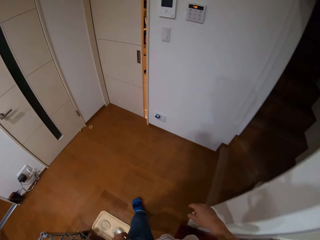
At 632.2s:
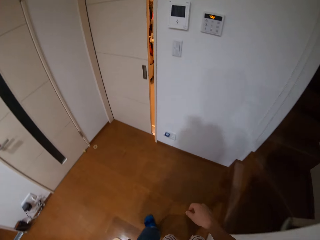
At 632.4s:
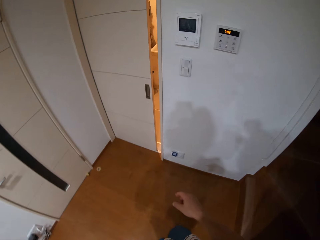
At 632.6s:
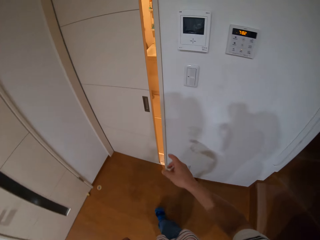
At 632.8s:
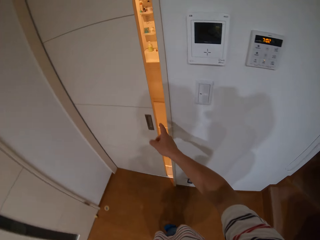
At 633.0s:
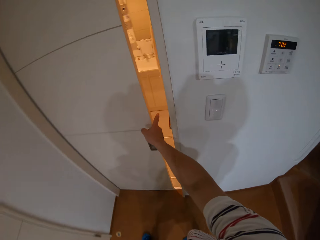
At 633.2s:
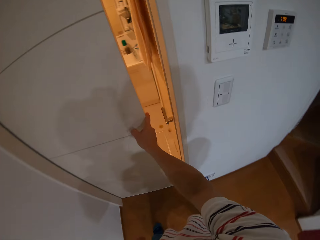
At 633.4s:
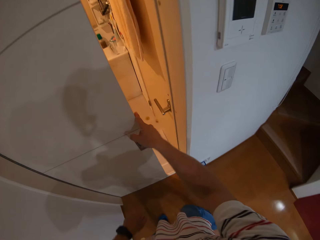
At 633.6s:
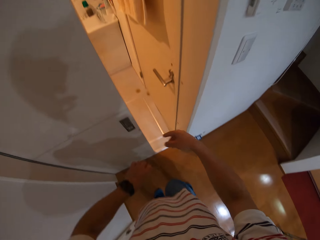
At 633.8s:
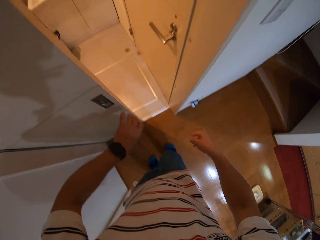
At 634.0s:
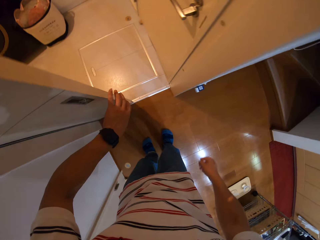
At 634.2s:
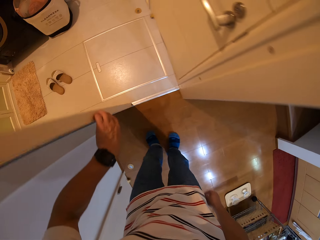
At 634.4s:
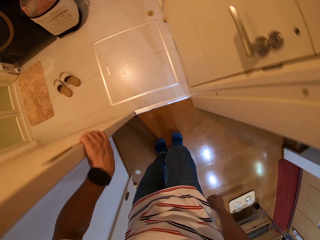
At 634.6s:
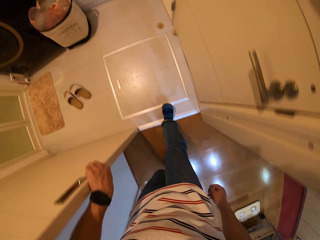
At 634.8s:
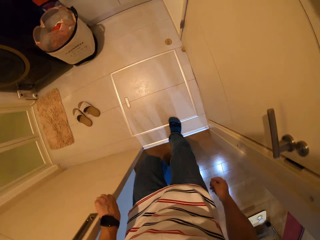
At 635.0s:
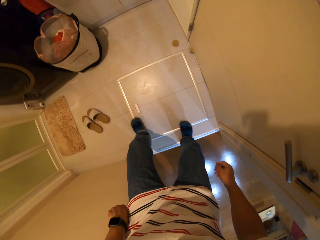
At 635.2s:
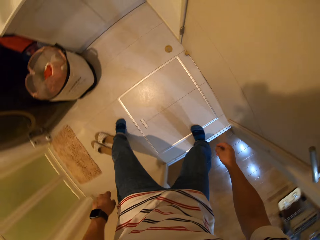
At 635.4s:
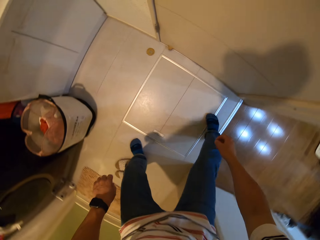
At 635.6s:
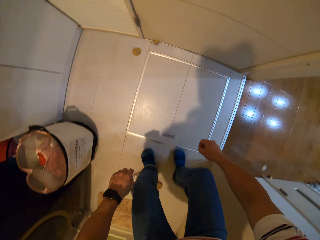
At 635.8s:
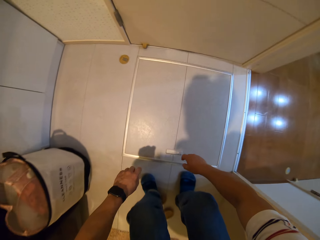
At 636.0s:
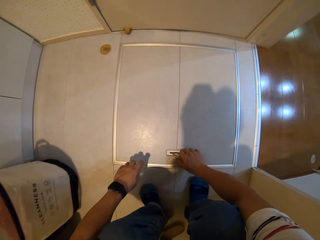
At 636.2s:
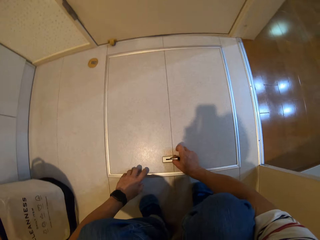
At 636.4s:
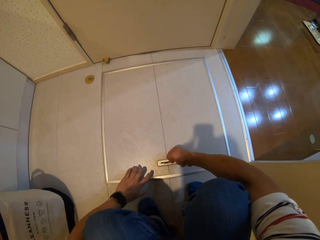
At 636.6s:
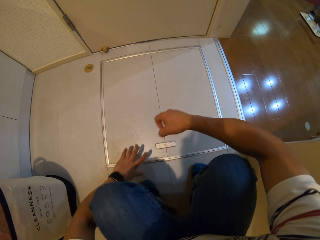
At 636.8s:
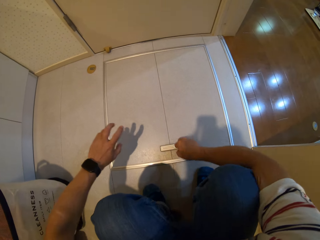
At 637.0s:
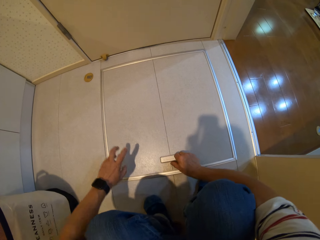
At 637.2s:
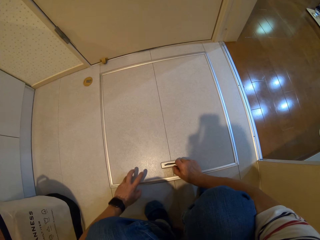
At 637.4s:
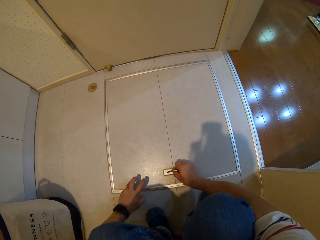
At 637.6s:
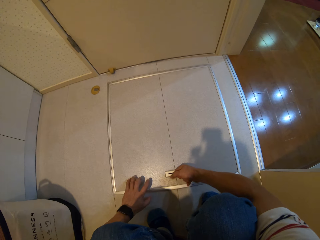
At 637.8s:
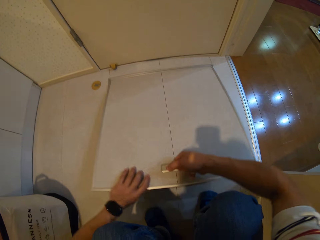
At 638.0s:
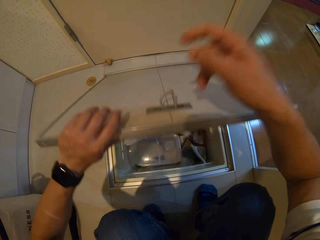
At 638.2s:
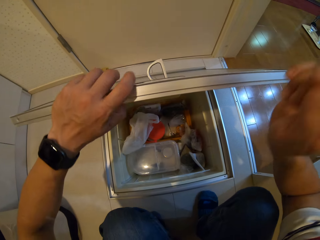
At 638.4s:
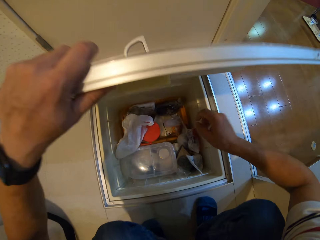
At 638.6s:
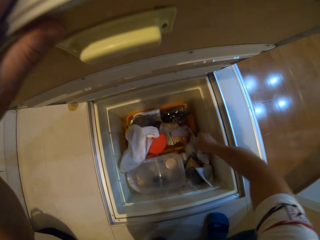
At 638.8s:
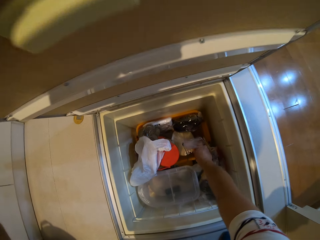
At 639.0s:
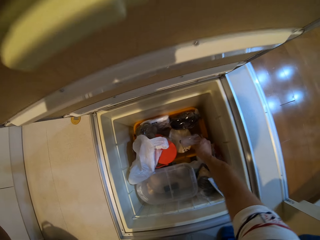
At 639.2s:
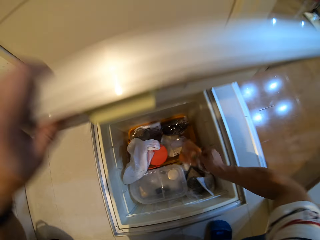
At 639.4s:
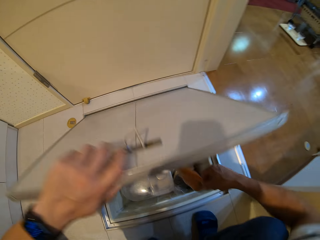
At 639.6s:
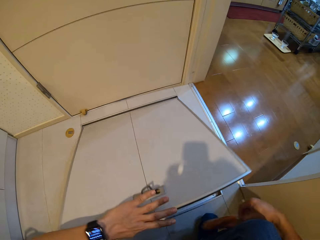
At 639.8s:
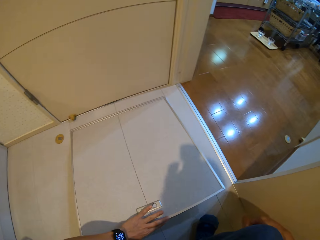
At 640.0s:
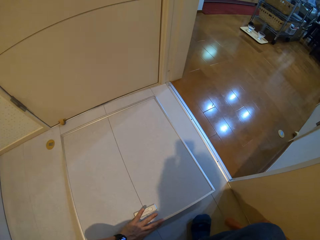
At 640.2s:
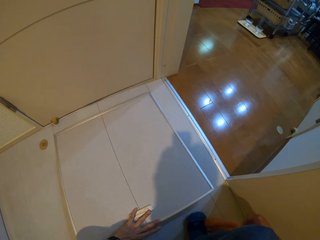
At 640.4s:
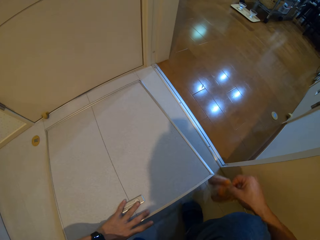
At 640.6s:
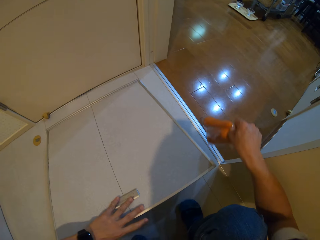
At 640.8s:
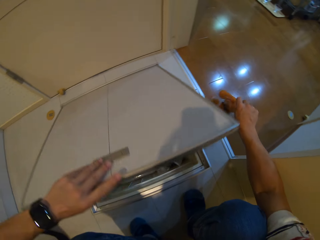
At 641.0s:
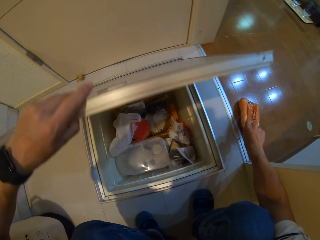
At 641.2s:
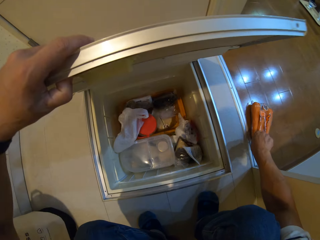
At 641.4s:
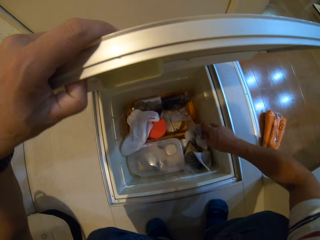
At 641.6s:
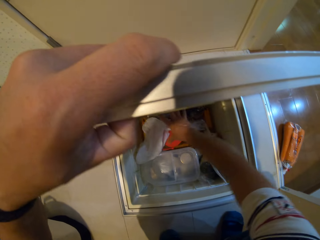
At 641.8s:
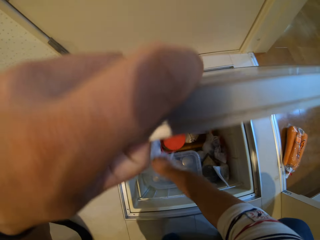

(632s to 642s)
The camera wearer walks around and looks around. They open the door. They push a drawer. They squat. They open a freezer. They pick up the nylon paper bag of carrots in the freezer. They close the freezer. They put the carrots in the nylon paper bag on the floor. They open the freezer.

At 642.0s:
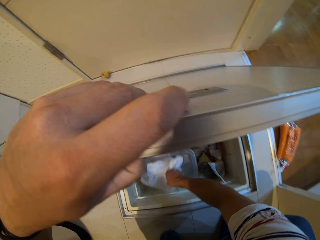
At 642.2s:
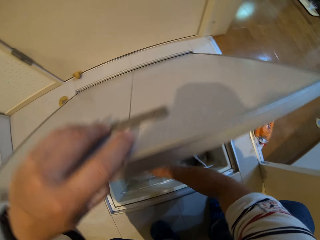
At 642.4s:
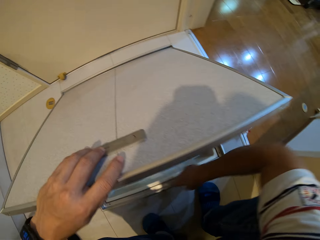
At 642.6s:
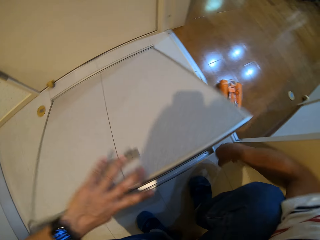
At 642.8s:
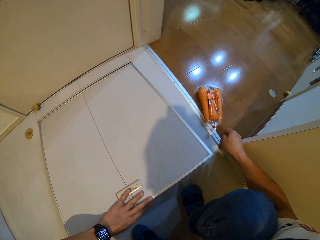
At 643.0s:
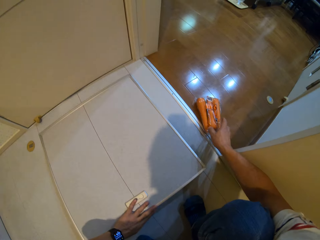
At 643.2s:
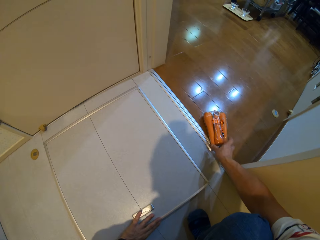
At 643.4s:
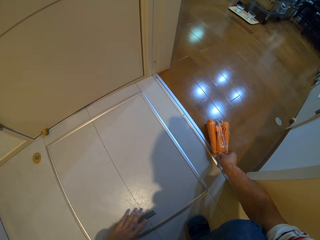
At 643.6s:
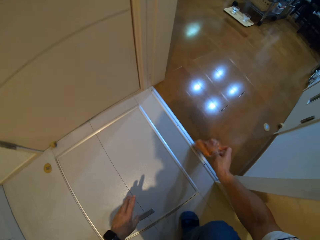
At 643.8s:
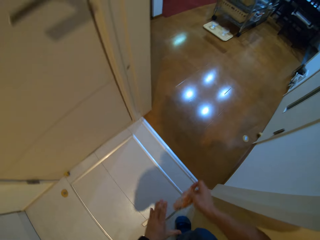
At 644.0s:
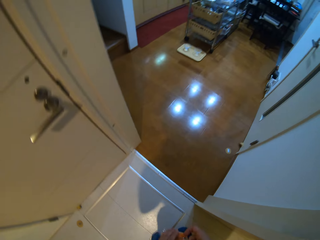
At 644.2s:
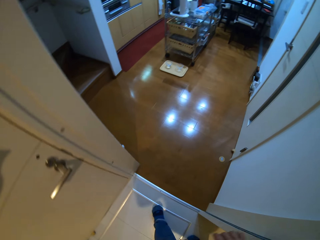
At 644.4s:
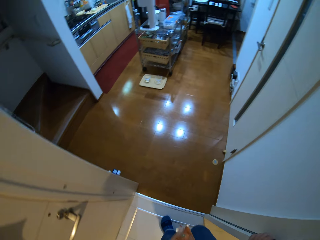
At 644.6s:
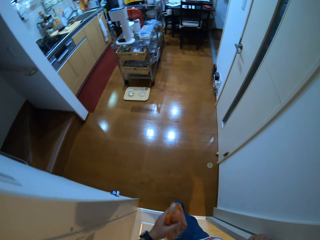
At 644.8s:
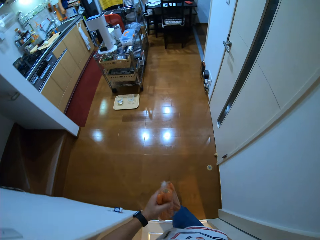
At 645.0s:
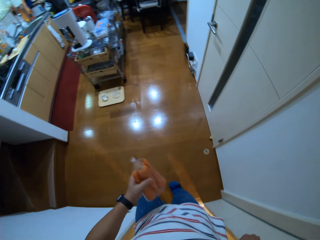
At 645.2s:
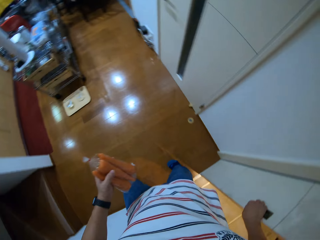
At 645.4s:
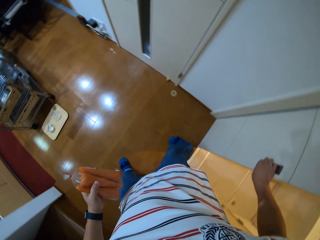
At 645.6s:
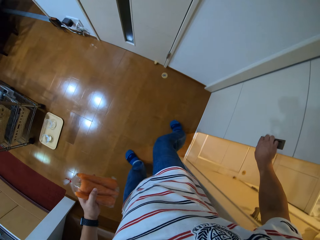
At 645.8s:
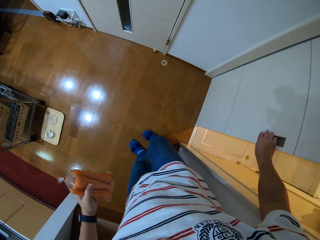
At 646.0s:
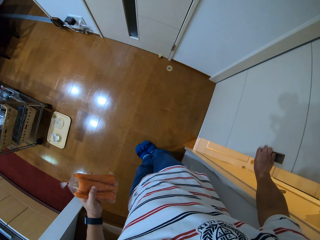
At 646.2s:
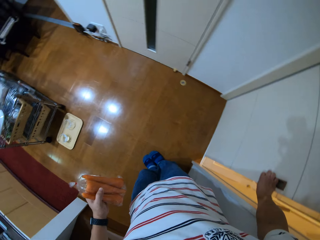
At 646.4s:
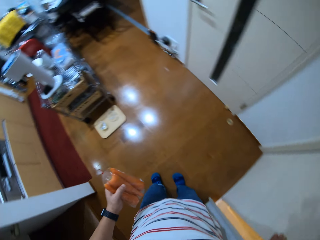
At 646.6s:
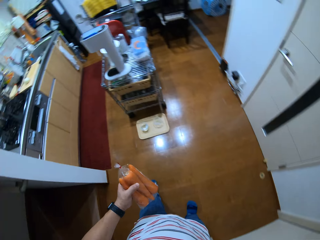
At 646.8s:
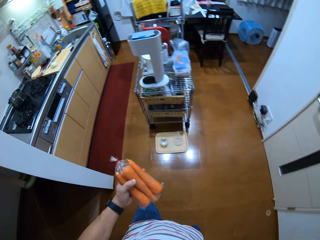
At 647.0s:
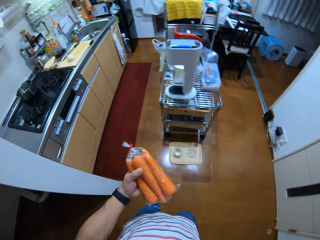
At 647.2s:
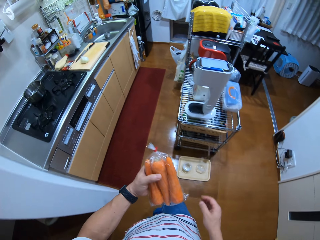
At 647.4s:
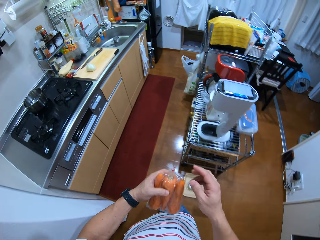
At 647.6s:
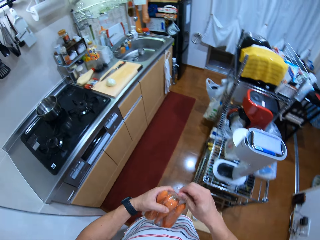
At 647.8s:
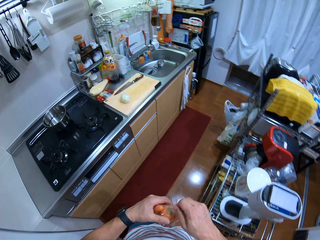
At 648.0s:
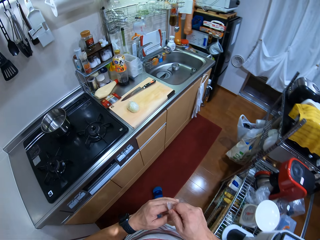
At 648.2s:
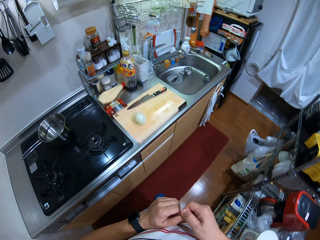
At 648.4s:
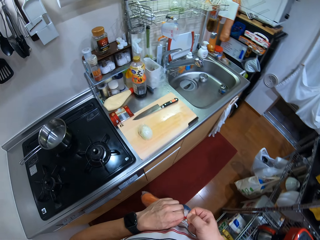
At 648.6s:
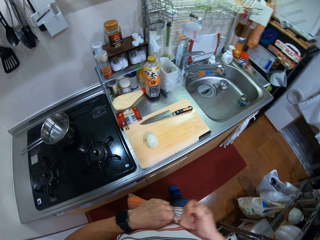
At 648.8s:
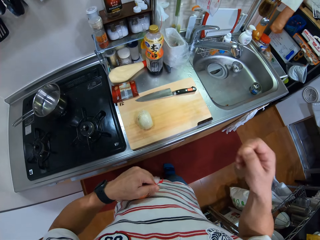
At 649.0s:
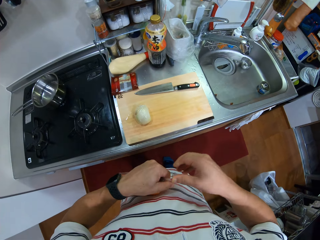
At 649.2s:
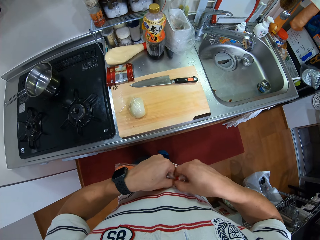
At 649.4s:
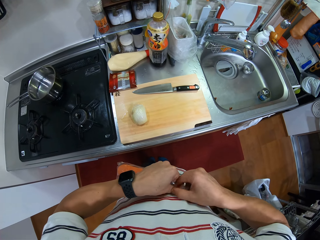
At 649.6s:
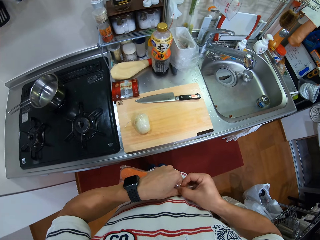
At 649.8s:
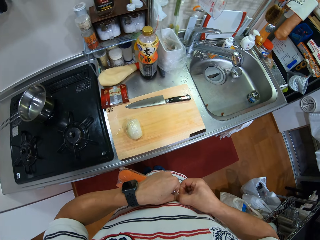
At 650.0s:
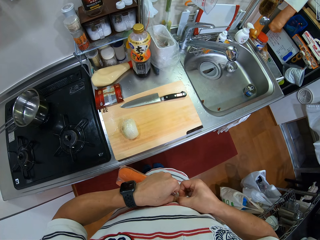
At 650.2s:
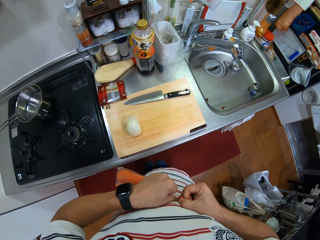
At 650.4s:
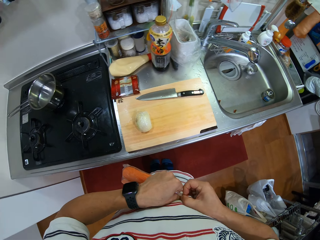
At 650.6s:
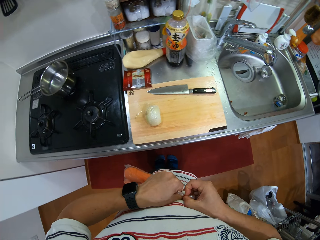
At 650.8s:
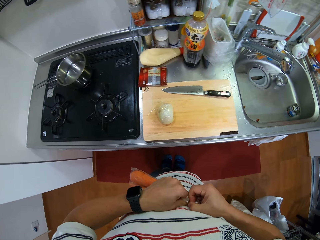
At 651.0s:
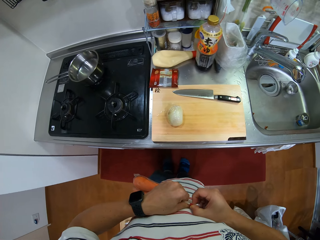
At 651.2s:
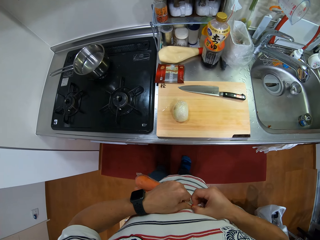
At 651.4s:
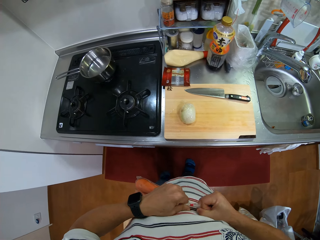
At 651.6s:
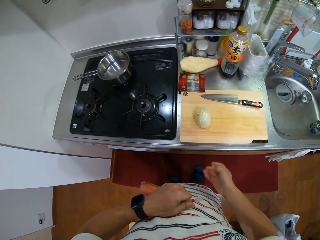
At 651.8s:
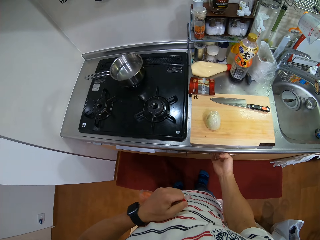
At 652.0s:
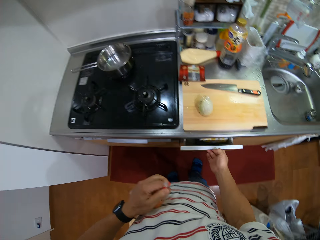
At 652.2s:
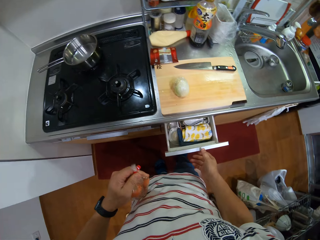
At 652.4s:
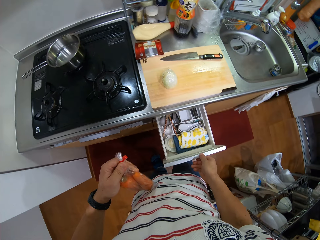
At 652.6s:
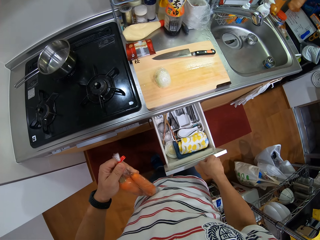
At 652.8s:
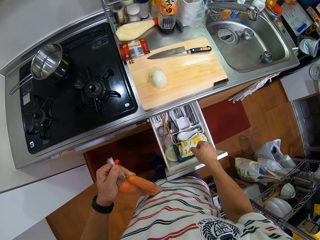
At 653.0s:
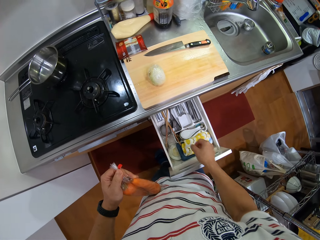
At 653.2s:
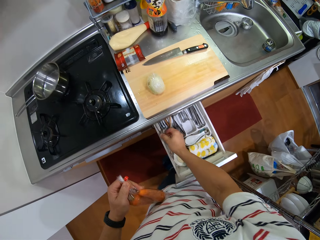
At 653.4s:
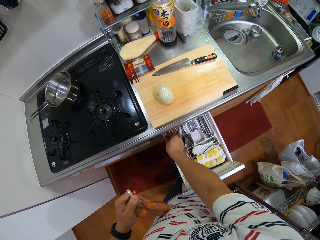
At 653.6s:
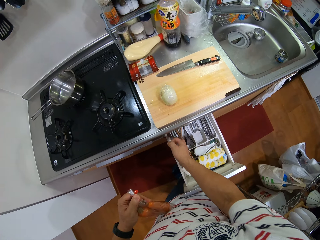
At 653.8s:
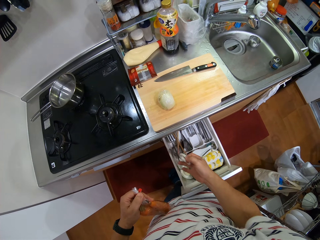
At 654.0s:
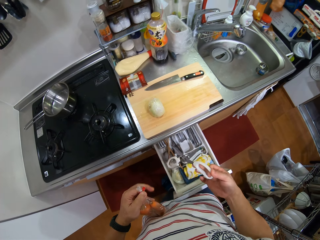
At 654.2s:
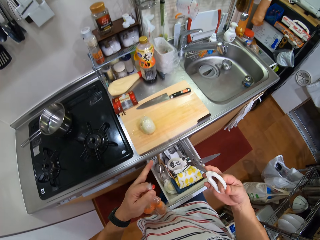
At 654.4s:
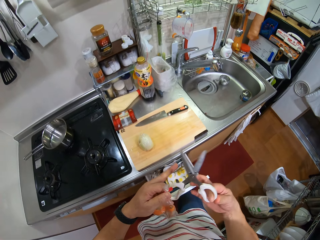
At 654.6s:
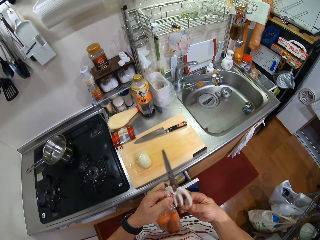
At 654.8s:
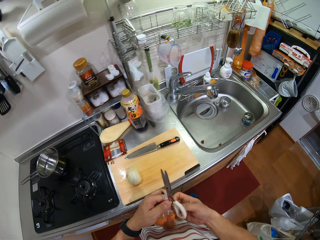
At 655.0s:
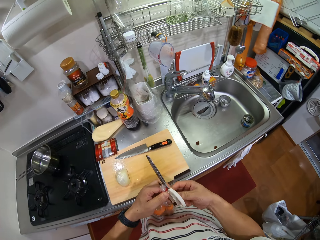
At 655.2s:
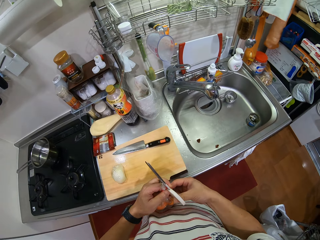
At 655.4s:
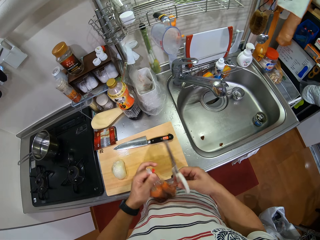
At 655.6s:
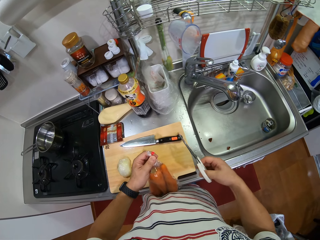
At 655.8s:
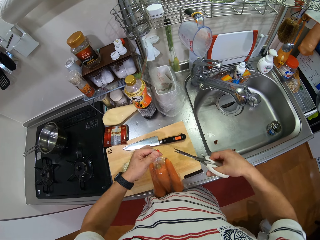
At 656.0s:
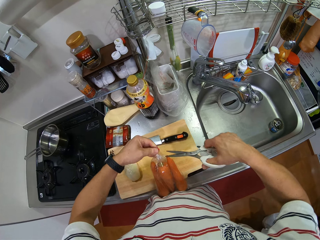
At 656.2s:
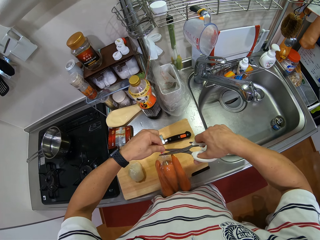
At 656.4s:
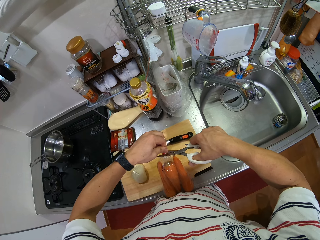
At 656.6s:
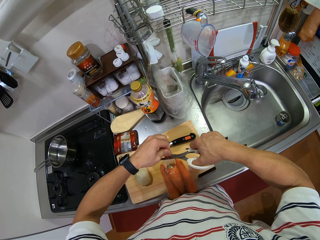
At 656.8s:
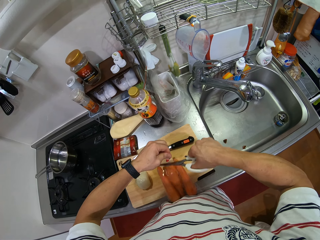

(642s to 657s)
The camera wearer looks for something in the freezer. They touch the nylon paper bag in the storage. They close the fridge. They pick up the nylon paper bag of carrots on the floor. They stand up. They walk around. They close the room door and look around. They walk and look around. They hold the carrots with both hands. They open the nylon paper bag of carrots. They open a cabinet drawer. They pick up the scissors in the drawer. They close the drawer. They hold the scissors with both hands. They hold the scissors with the right hand. They cut the nylon paper bag of carrots with the scissors.
